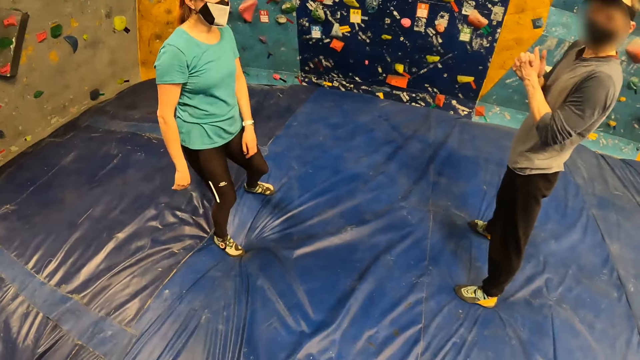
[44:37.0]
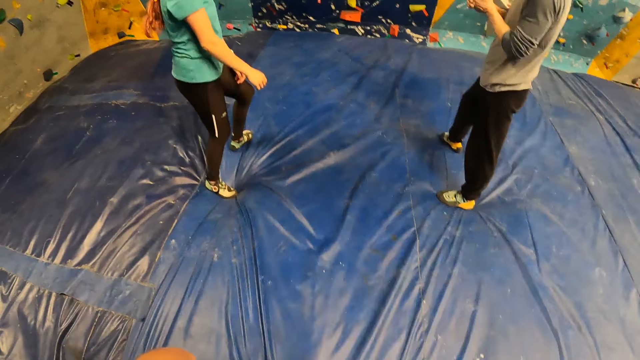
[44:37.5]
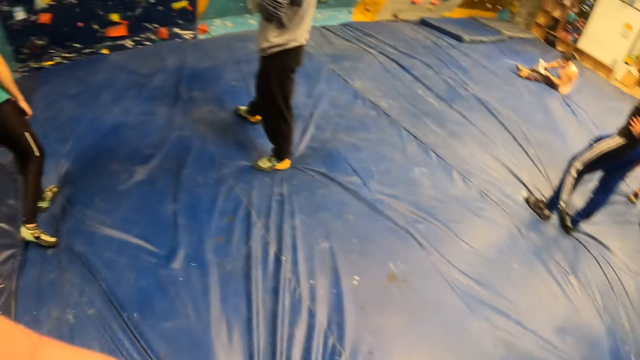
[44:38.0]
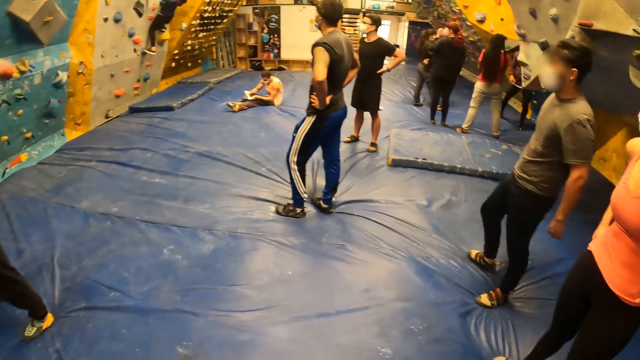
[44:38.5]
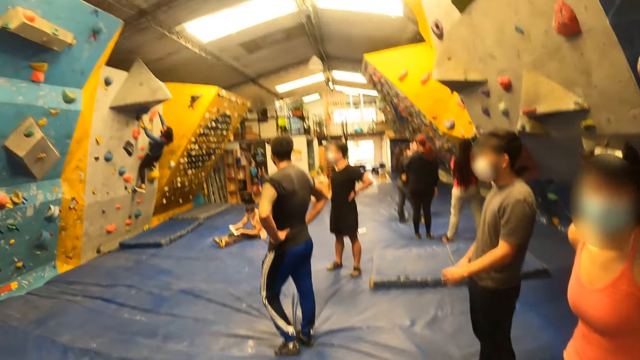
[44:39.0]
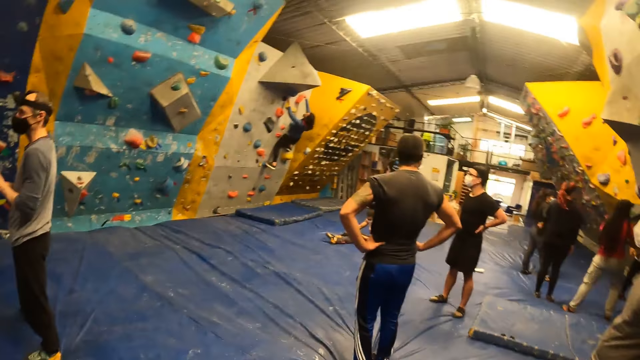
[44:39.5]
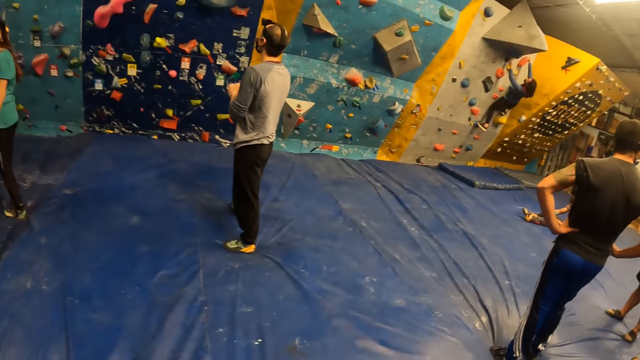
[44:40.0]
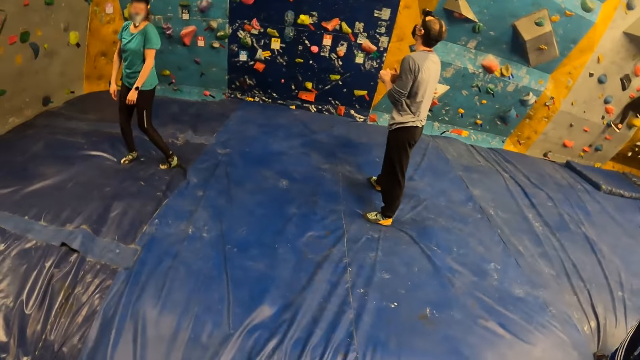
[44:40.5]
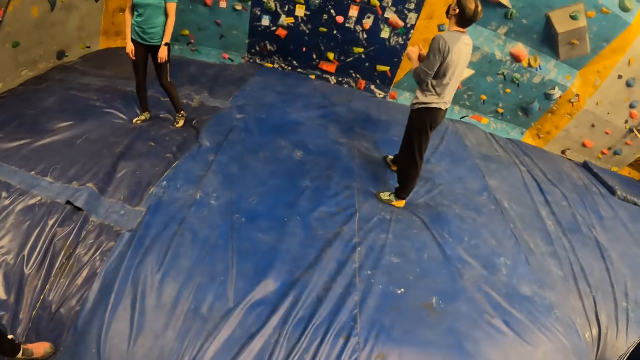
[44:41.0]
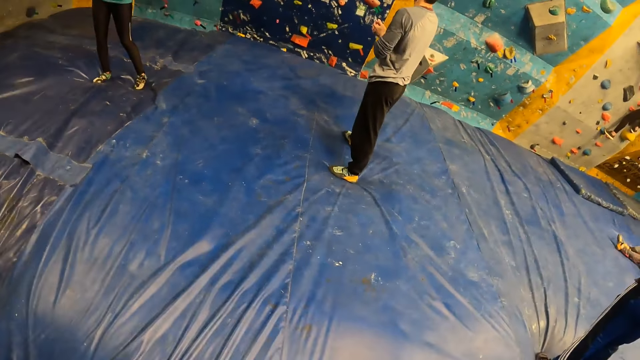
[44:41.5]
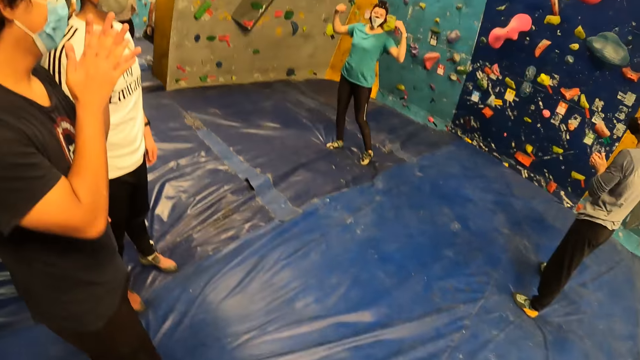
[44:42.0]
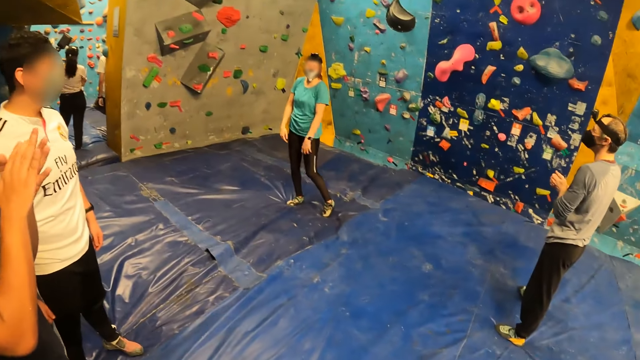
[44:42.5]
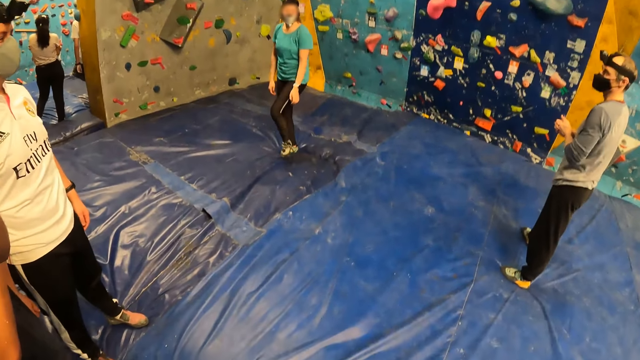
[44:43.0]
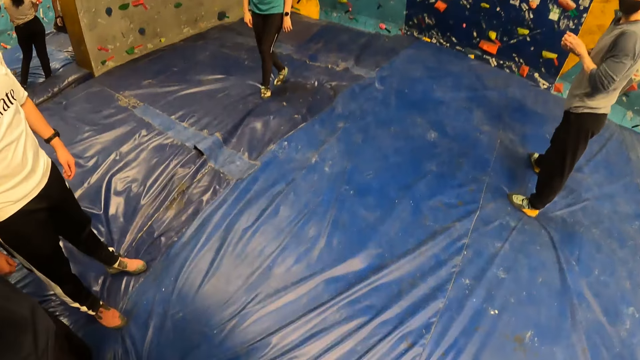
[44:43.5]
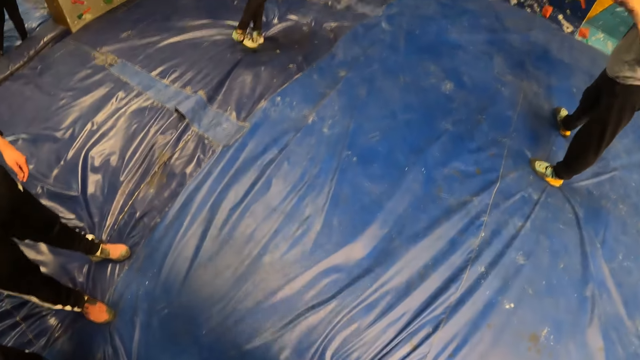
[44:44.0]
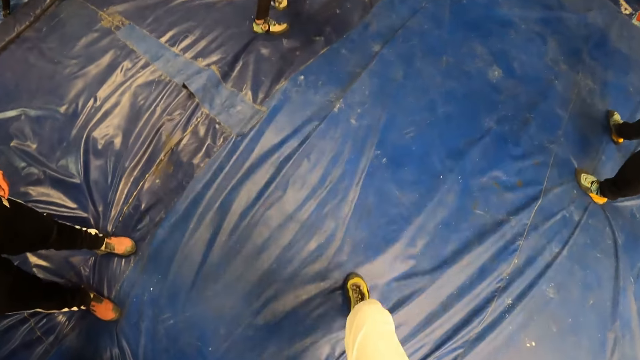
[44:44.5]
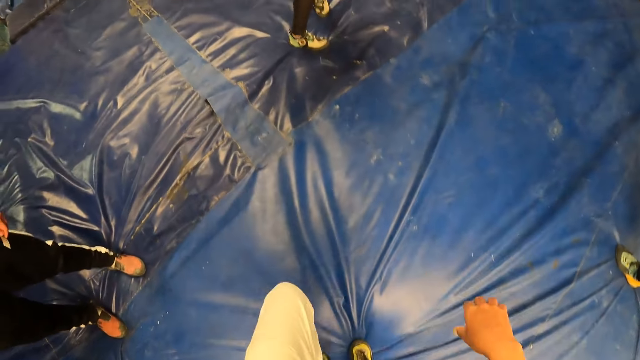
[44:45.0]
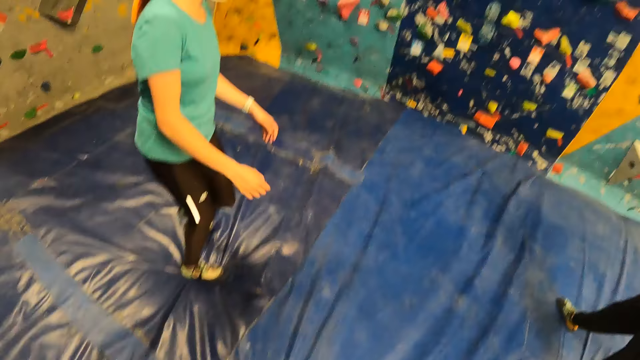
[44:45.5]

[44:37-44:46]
The camera wearer looks around and records video.

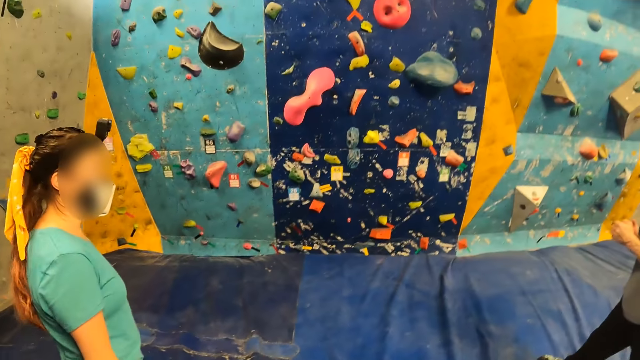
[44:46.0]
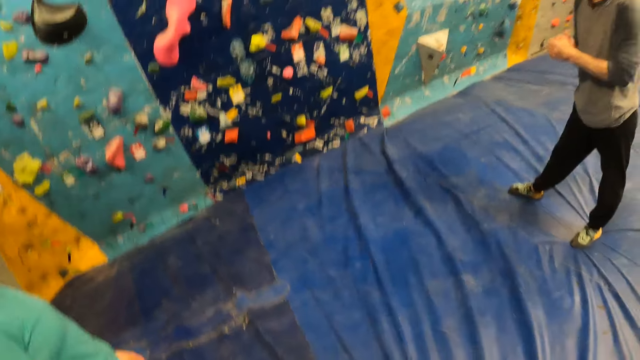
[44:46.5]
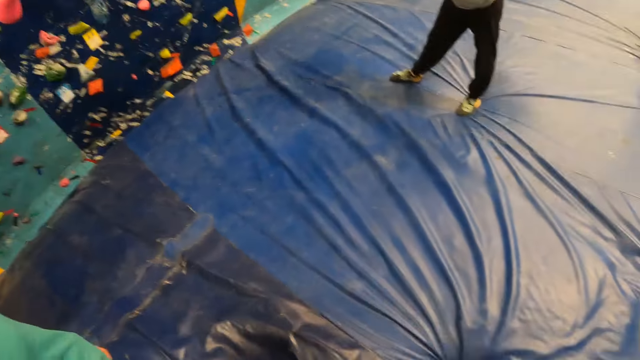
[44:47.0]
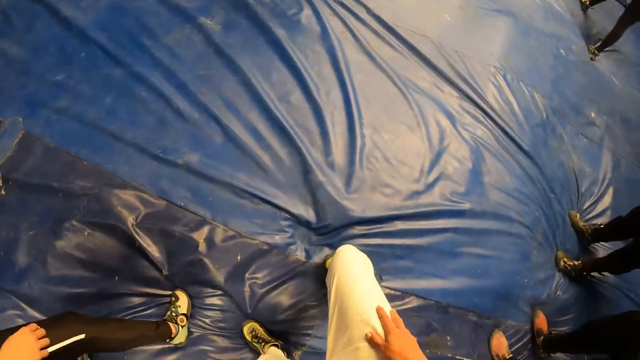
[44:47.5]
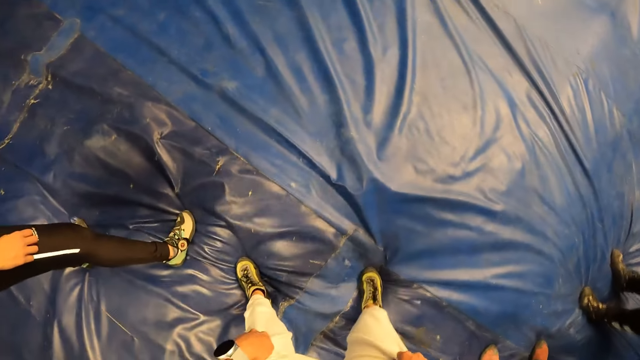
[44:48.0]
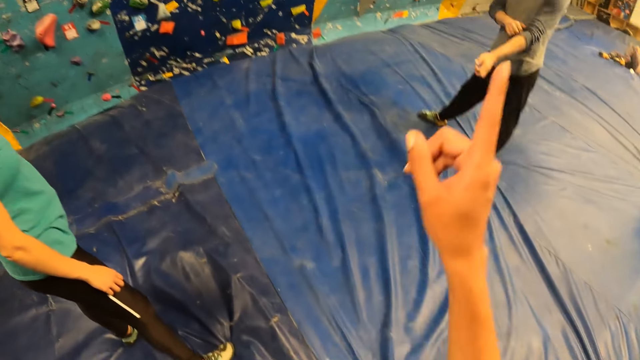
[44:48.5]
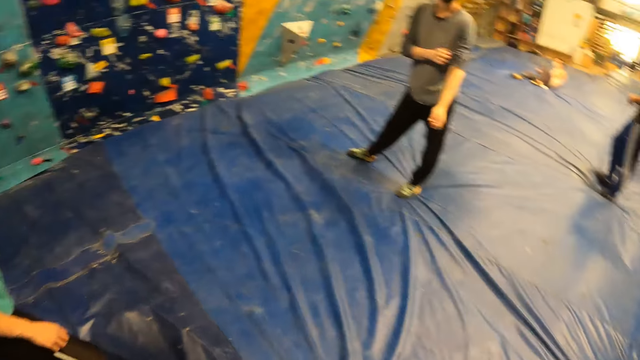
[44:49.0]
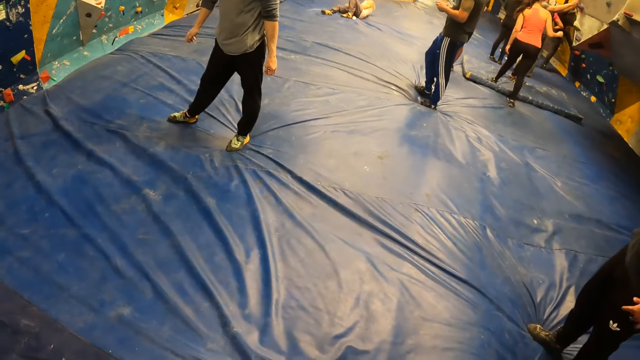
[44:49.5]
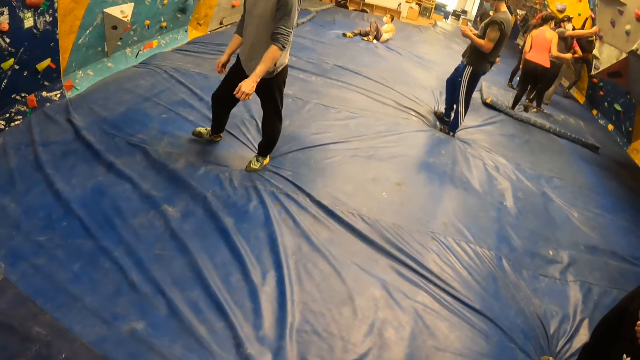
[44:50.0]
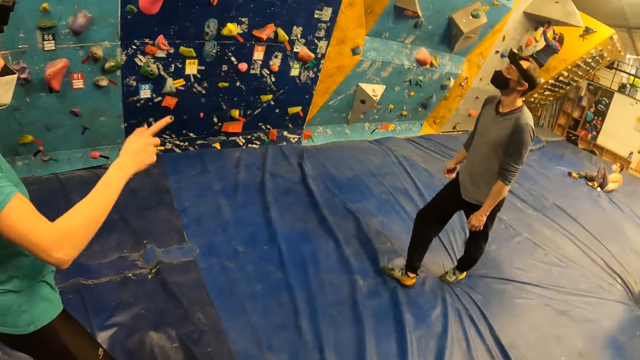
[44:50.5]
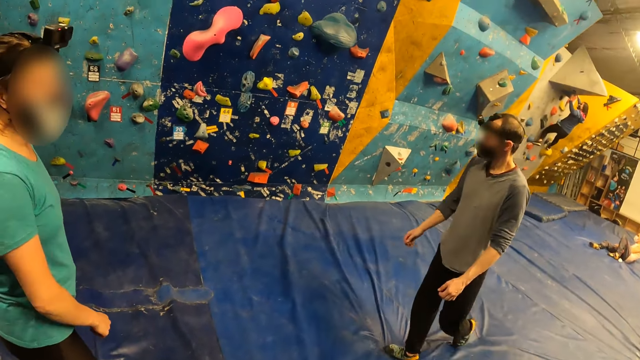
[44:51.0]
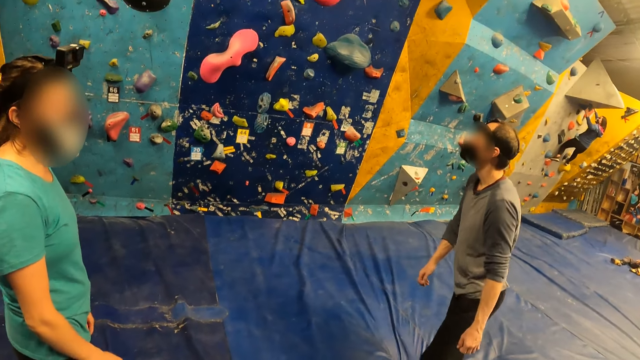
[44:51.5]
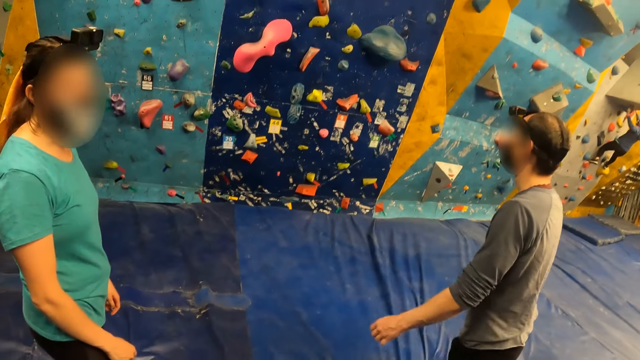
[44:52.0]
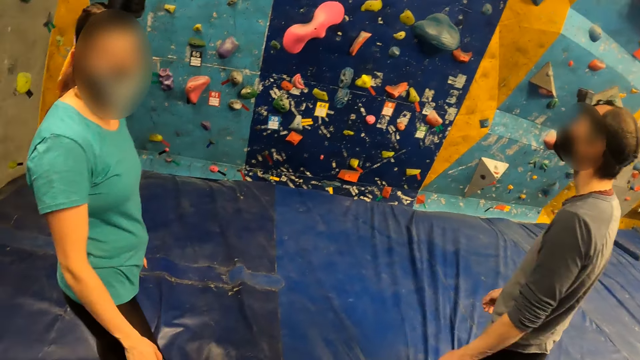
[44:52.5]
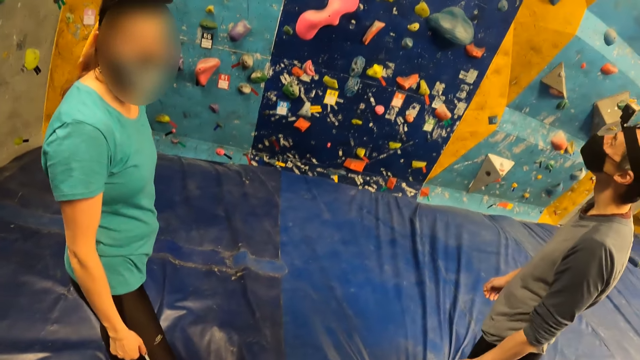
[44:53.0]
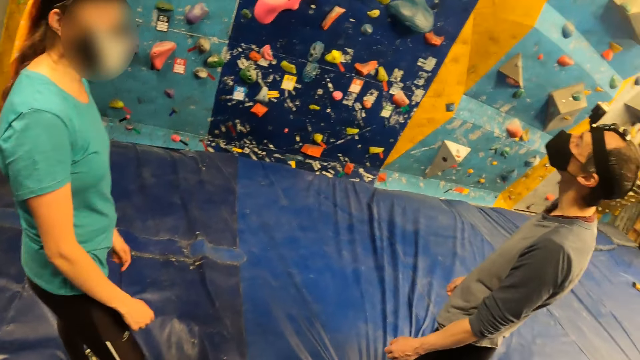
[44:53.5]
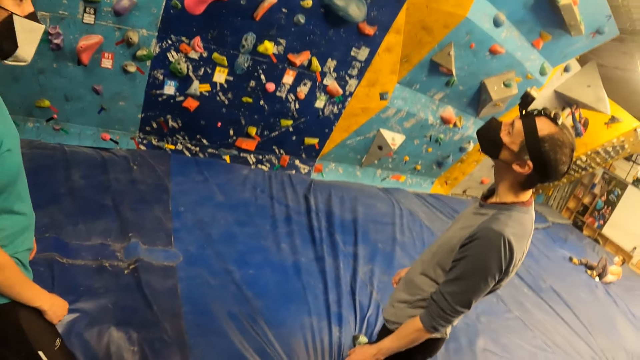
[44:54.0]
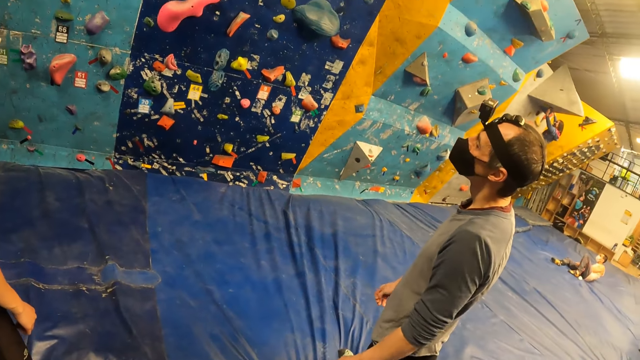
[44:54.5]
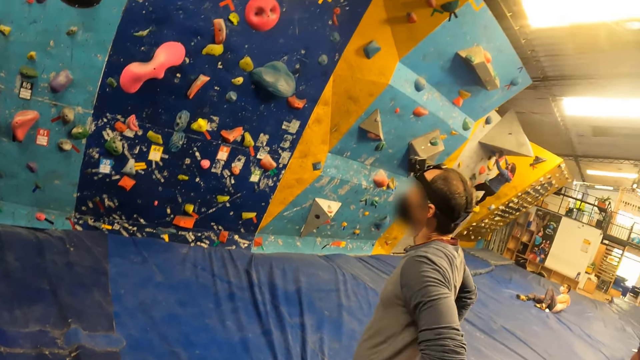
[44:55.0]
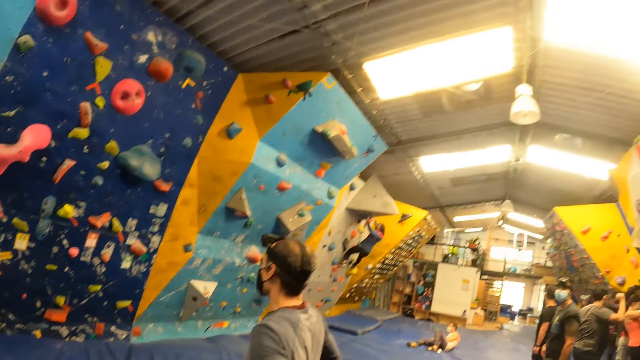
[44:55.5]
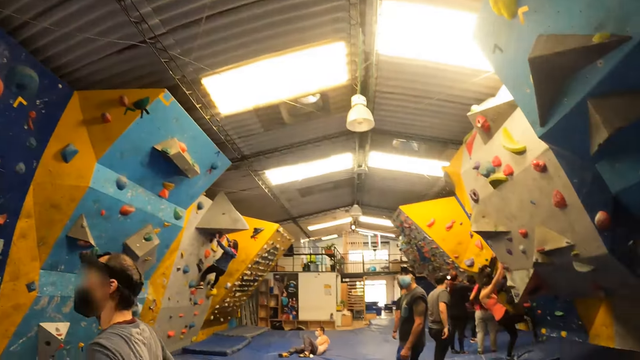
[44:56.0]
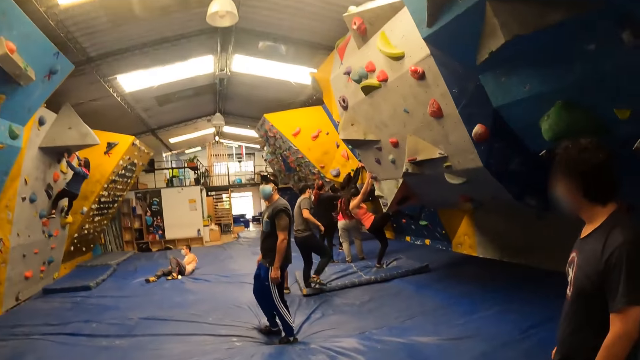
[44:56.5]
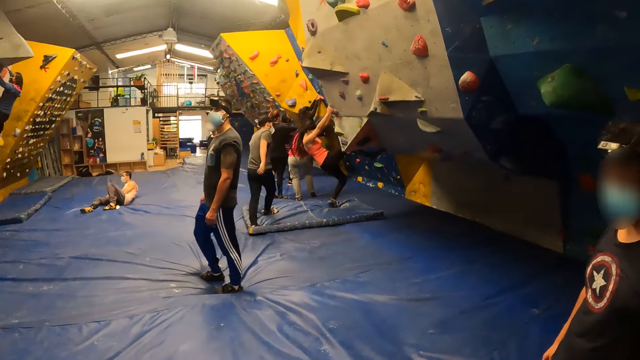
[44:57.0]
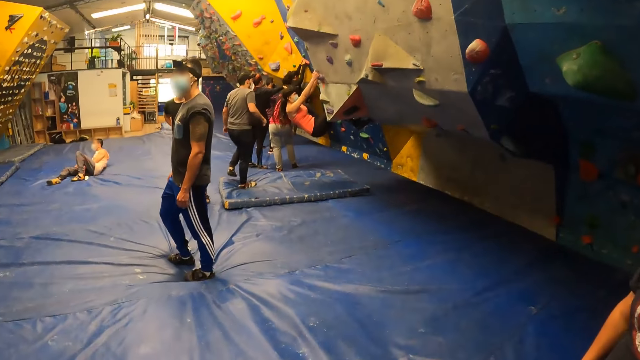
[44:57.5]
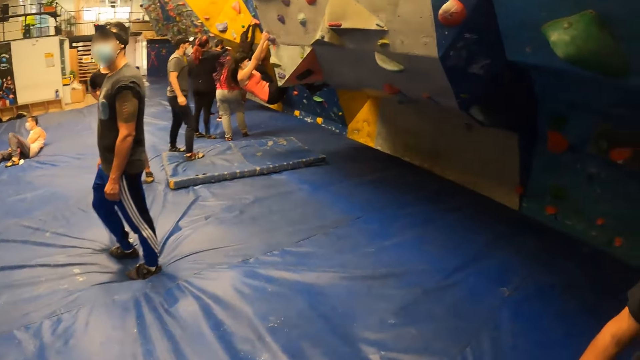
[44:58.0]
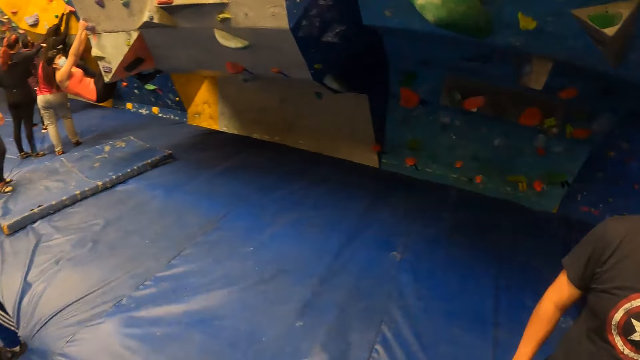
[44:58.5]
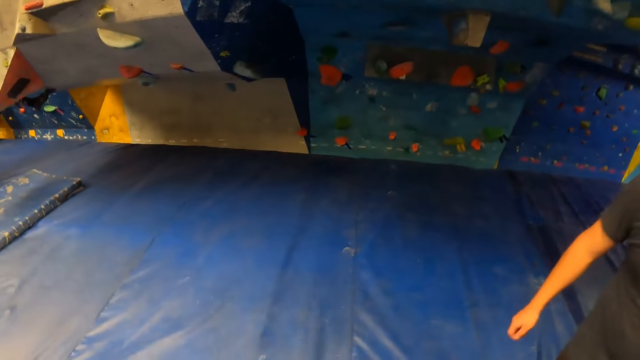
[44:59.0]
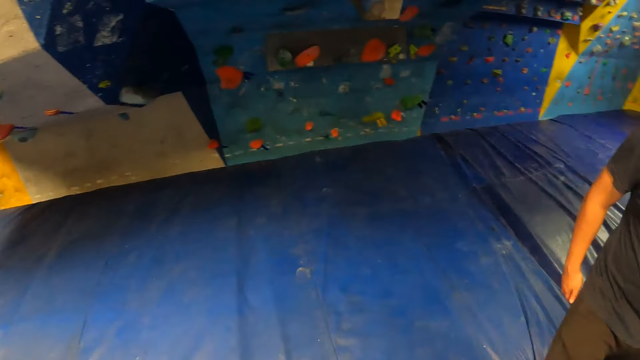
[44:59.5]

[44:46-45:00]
The camera wearer interacts with the woman. Another woman climbs the climbing wall with both hands. The camera wearer looks around.
